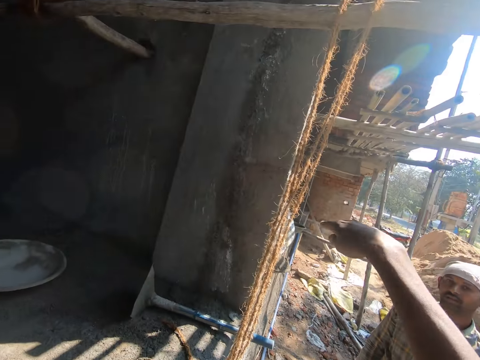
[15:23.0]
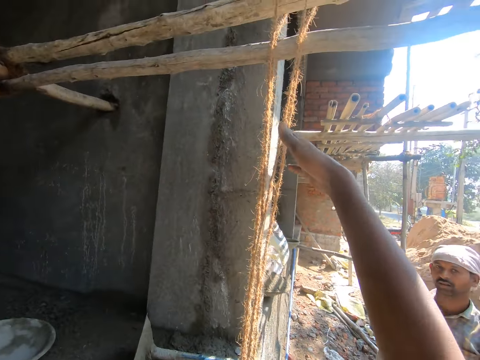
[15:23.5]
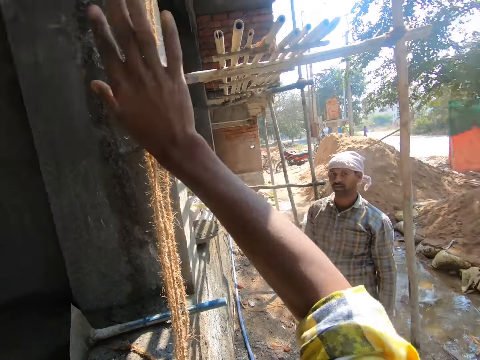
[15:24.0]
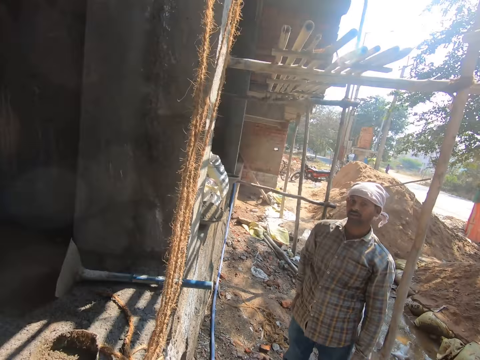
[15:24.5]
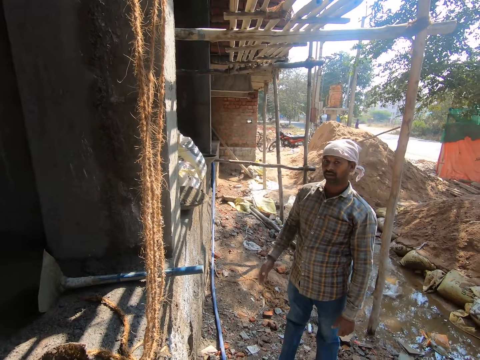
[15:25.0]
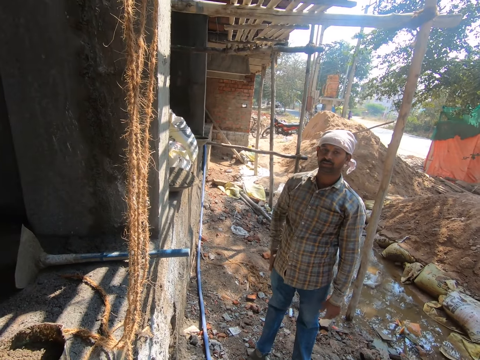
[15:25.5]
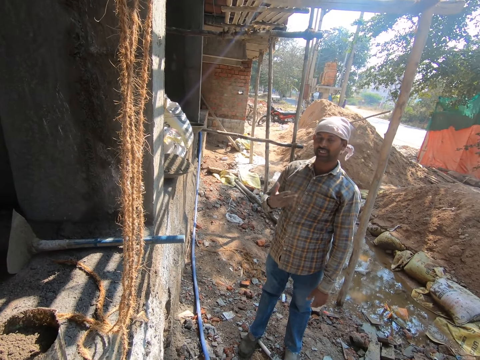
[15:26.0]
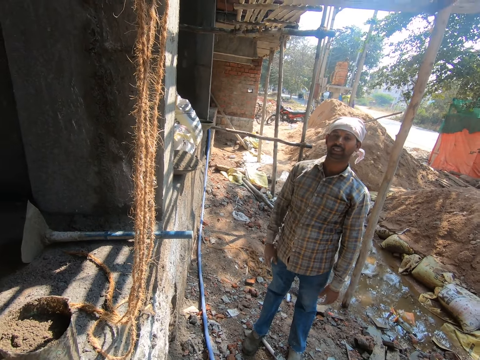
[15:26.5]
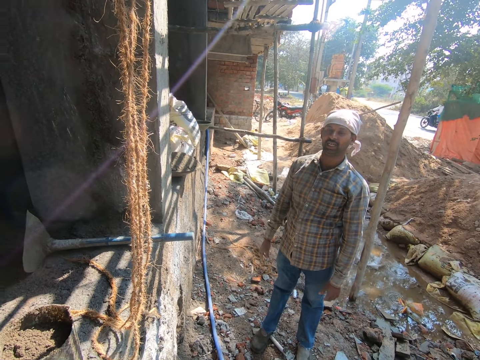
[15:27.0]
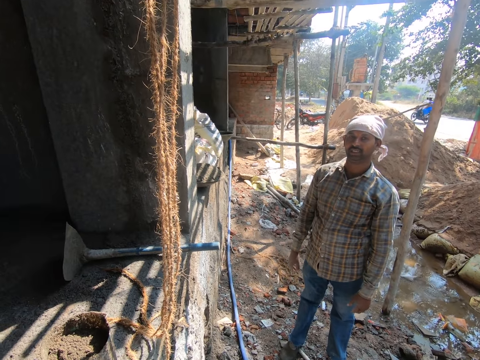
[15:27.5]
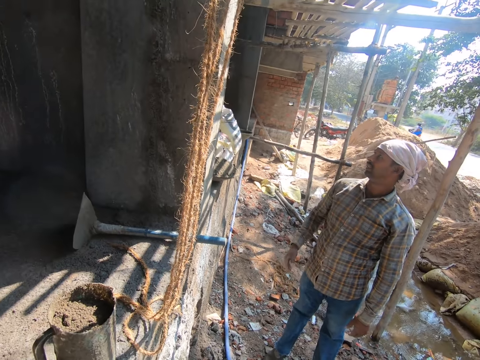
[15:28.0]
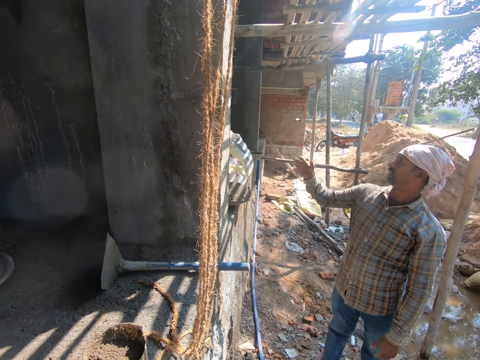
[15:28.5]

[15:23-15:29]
The camera wearer converses with the man.

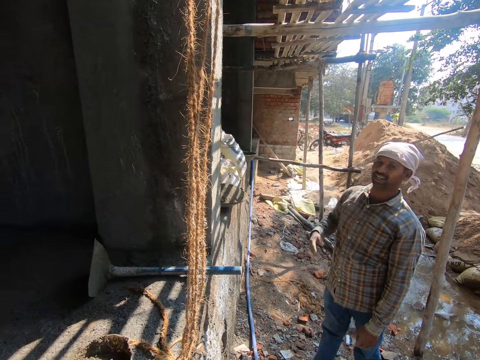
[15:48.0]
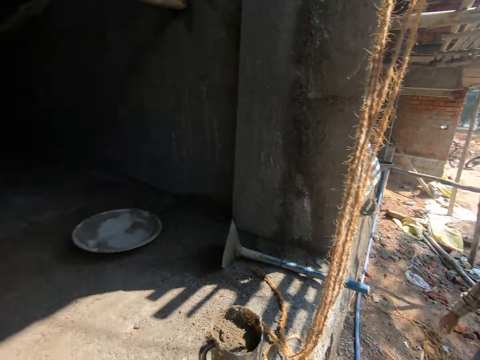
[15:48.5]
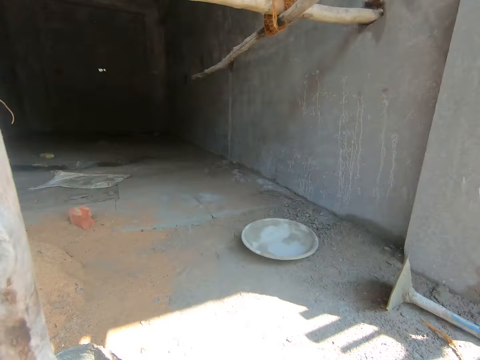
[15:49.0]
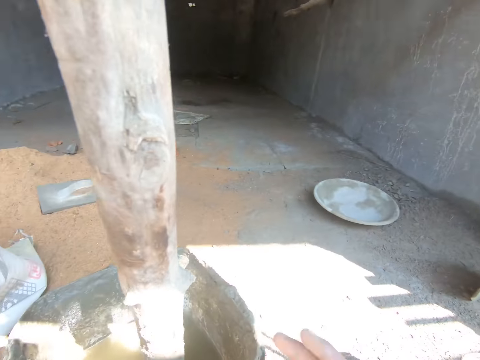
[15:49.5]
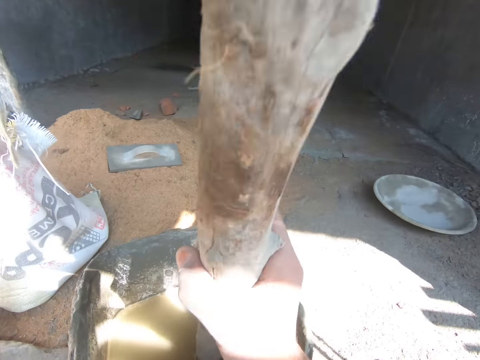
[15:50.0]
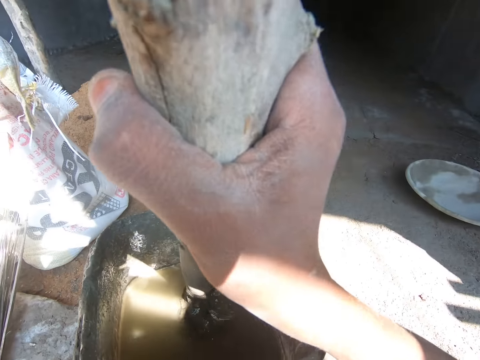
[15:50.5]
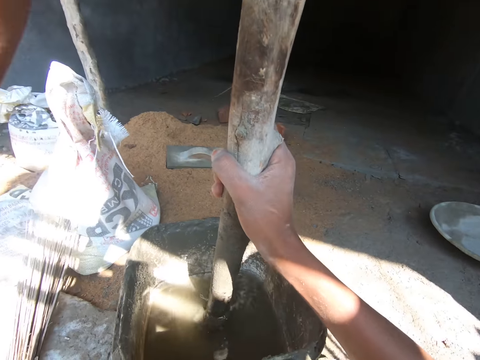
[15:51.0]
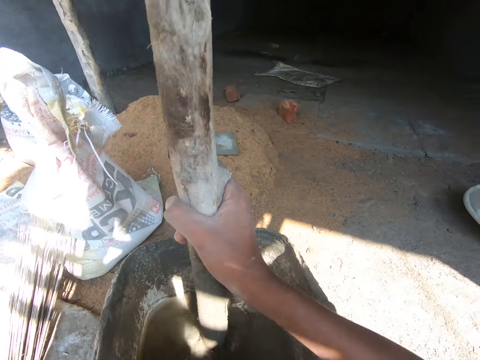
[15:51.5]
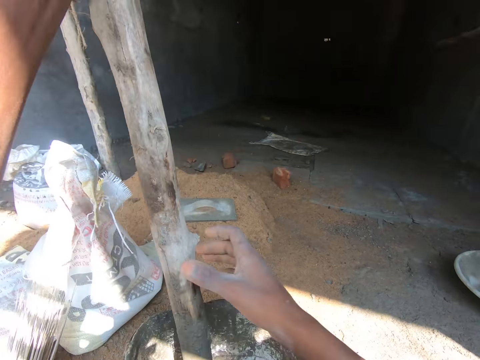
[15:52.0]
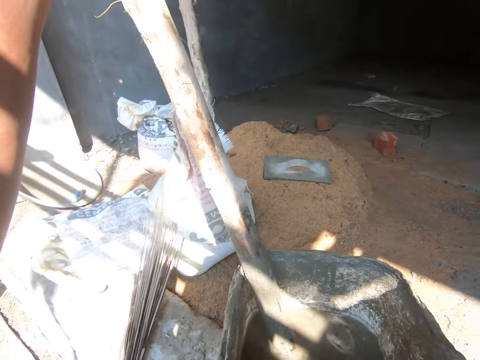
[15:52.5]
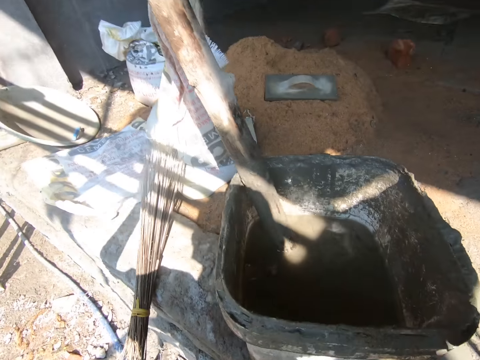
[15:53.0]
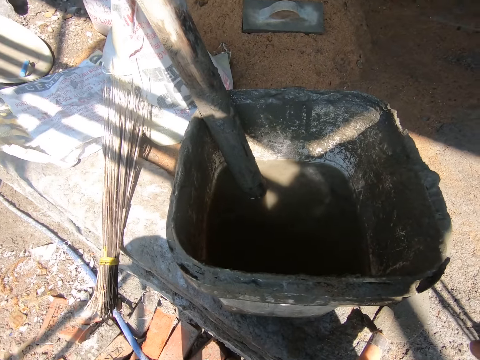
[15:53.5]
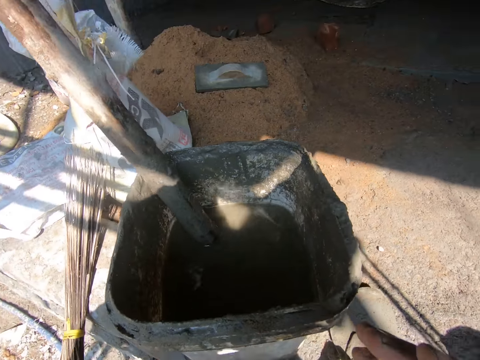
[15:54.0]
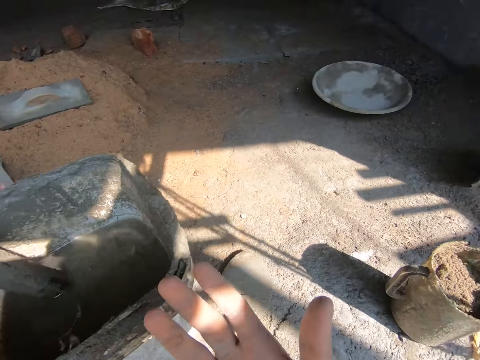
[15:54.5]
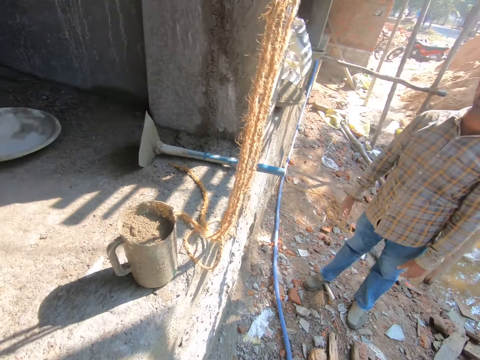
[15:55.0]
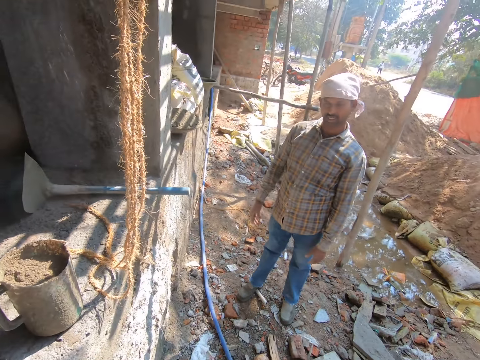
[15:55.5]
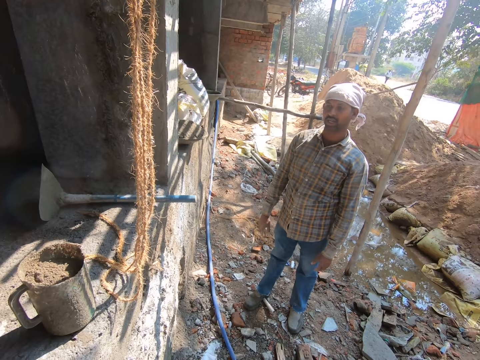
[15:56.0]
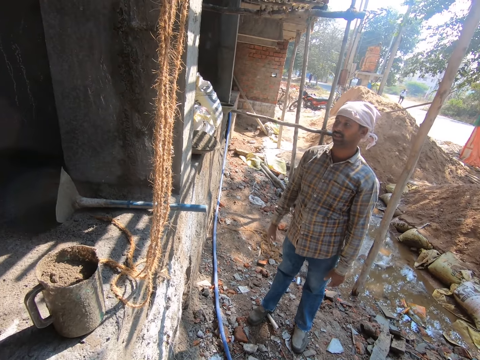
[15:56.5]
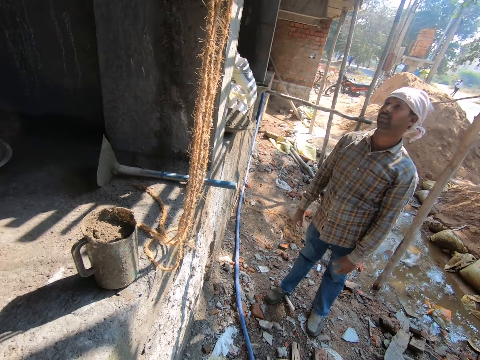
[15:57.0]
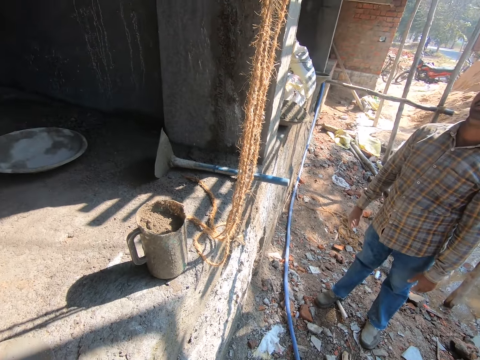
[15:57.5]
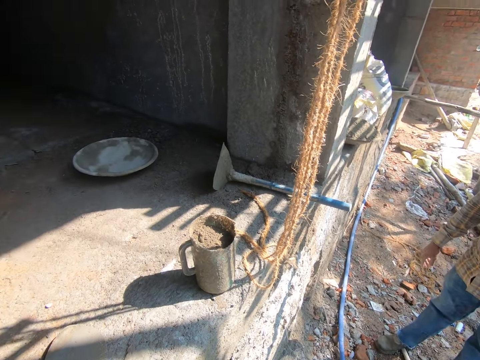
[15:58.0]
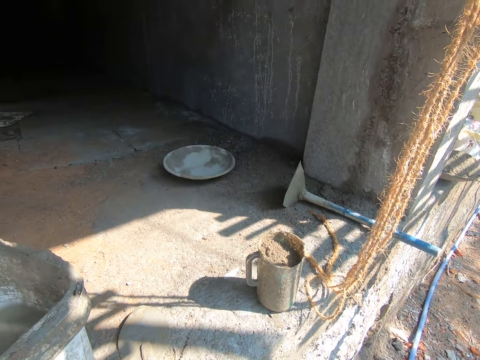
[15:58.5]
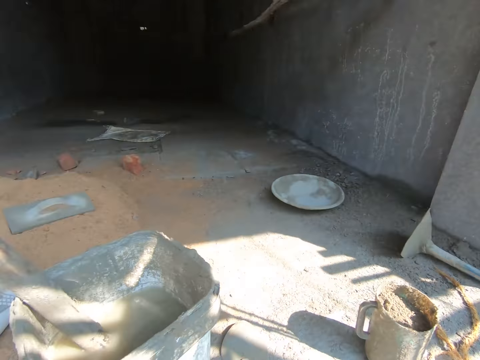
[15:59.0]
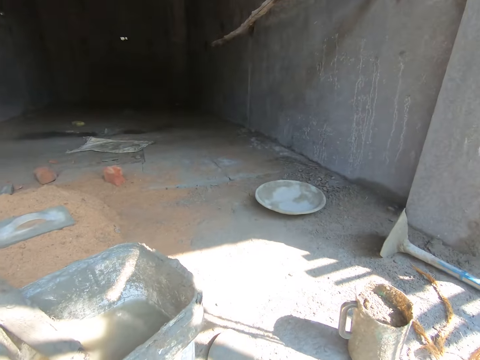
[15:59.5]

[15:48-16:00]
The camera wearer holds the wood or stick inside the bucket. They dip the stick in water. They converse with the man. They look around.

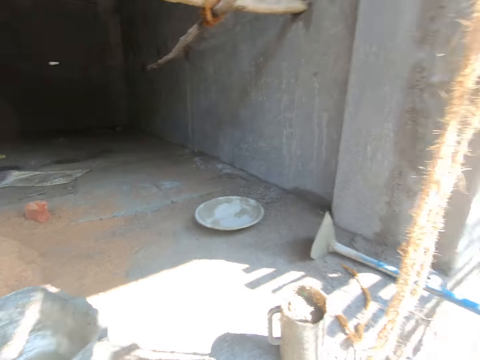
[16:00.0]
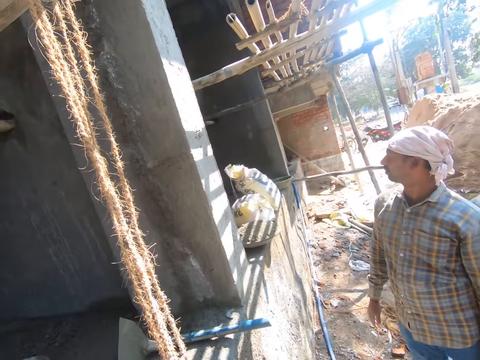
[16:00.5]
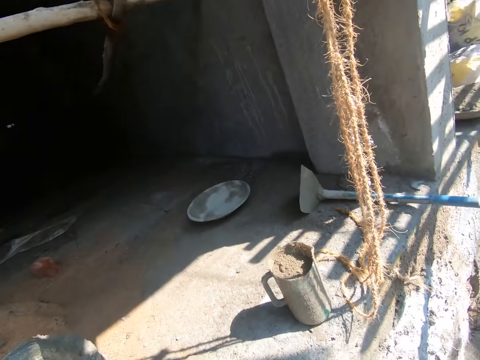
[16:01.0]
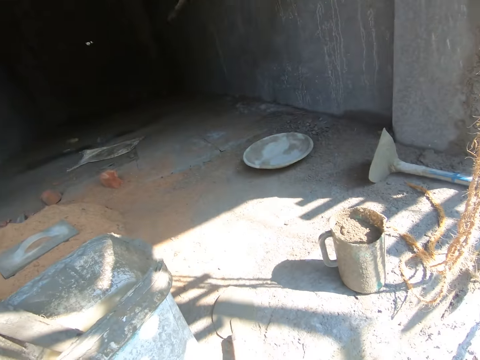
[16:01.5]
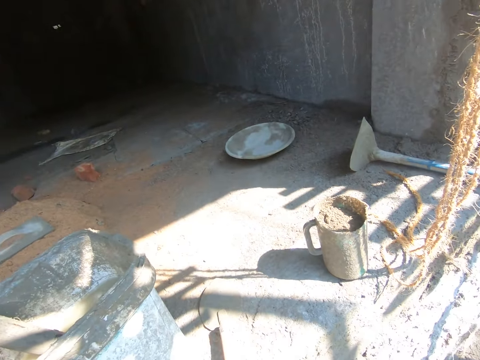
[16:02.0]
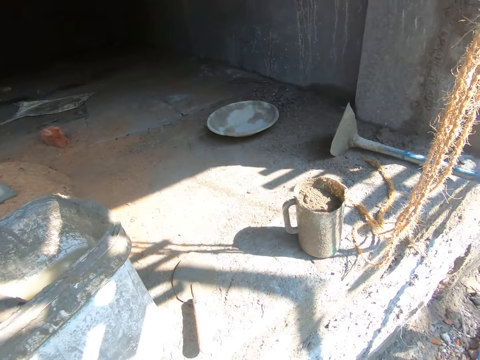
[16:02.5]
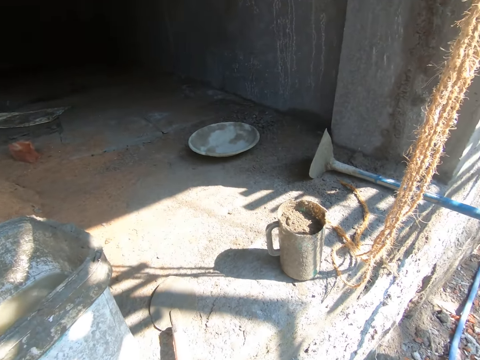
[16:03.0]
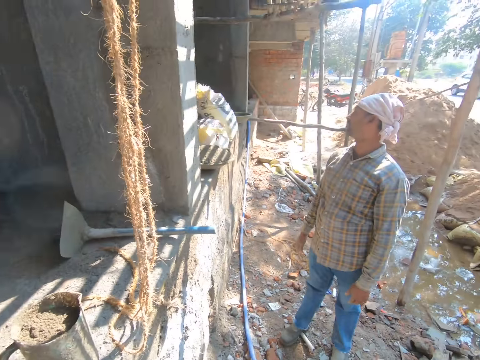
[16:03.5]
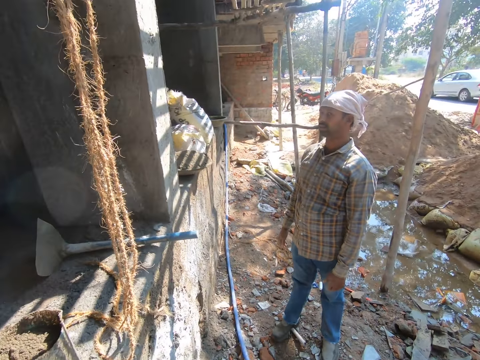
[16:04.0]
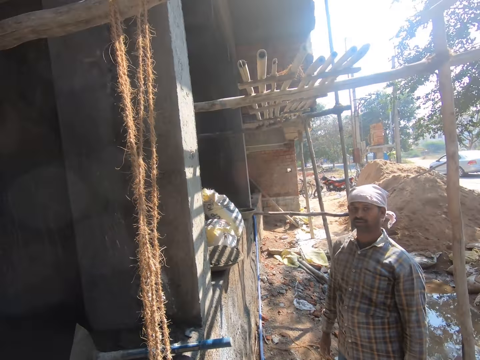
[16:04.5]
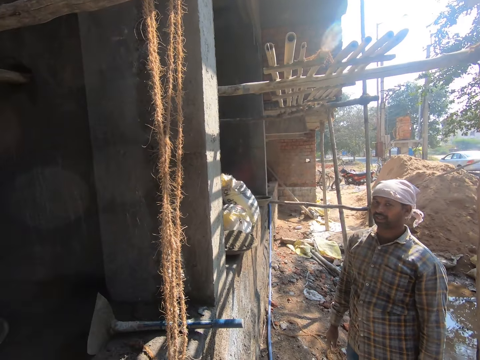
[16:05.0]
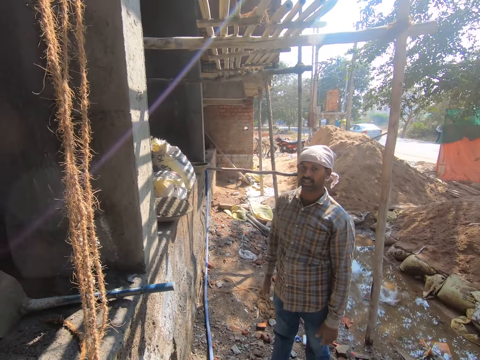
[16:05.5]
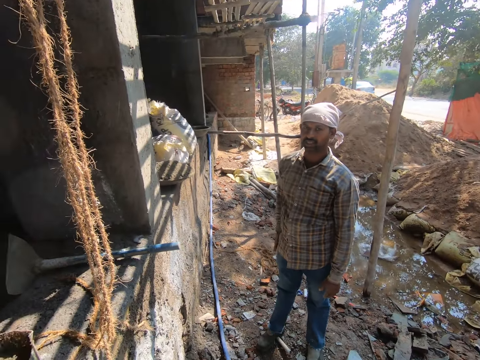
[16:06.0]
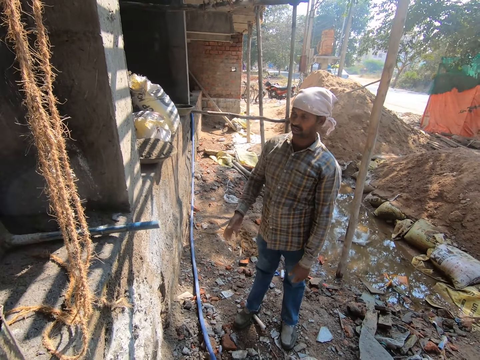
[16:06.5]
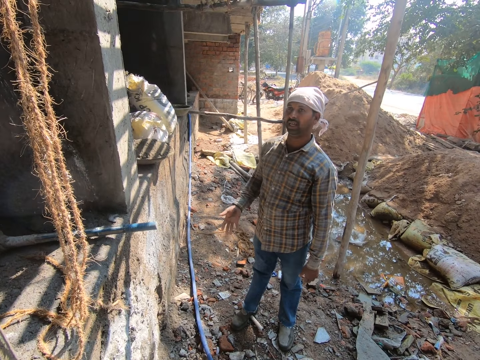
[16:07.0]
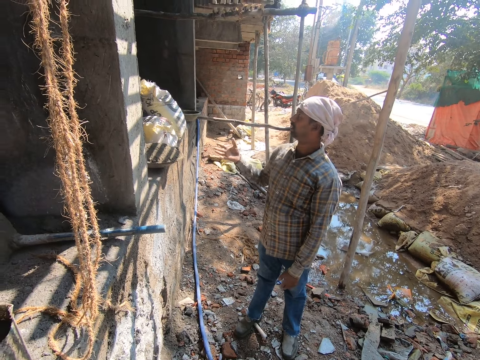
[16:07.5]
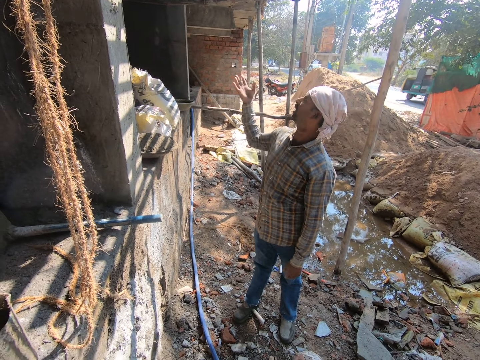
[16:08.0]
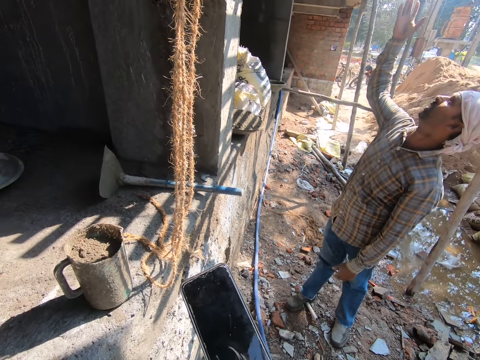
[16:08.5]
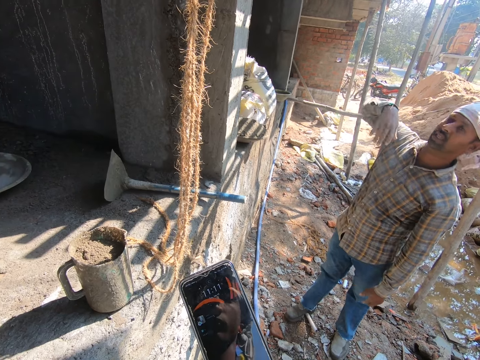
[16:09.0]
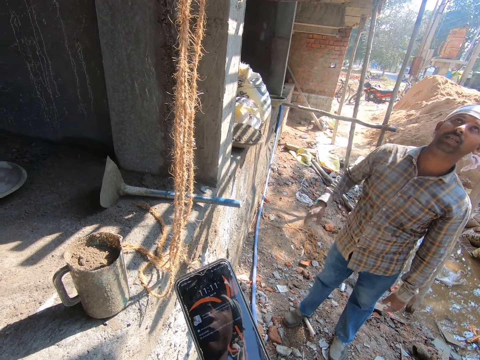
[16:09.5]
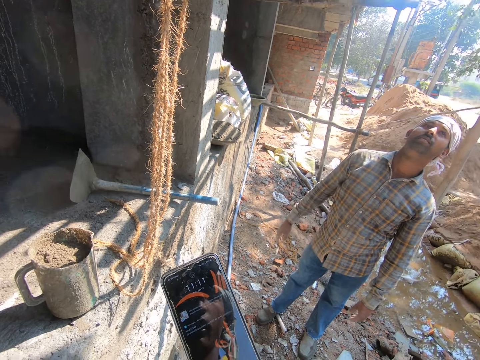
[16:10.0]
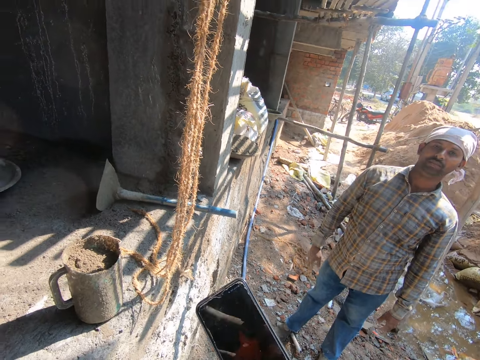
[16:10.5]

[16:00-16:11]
The camera wearer converses with the man. He browses his phone.
